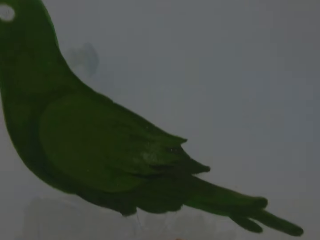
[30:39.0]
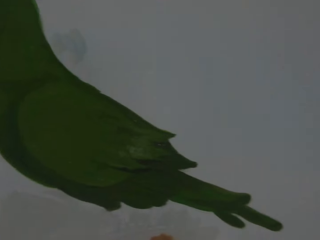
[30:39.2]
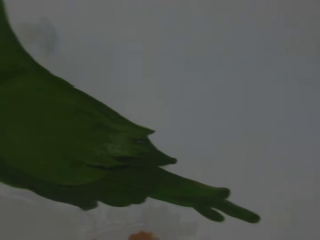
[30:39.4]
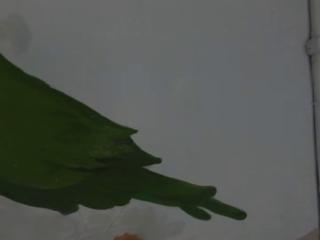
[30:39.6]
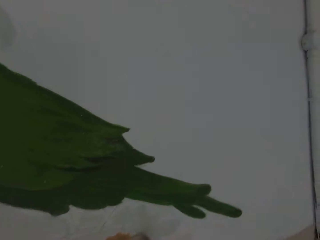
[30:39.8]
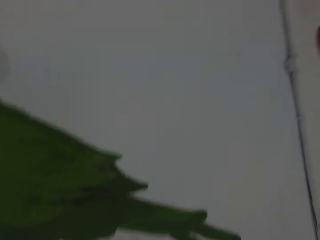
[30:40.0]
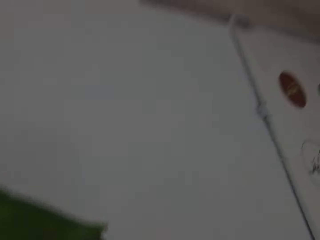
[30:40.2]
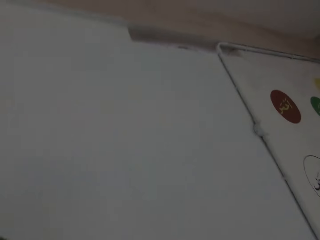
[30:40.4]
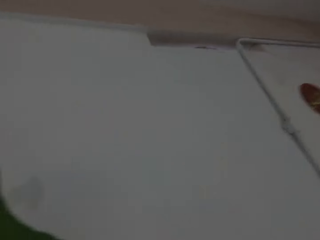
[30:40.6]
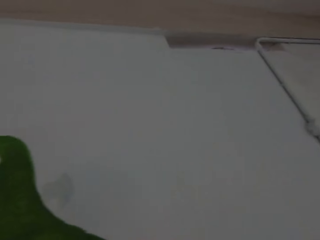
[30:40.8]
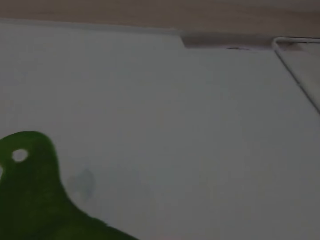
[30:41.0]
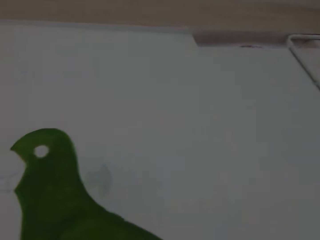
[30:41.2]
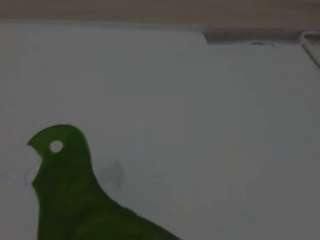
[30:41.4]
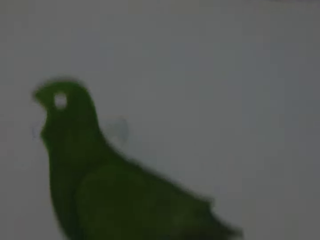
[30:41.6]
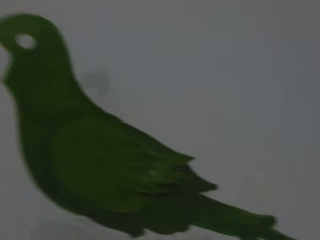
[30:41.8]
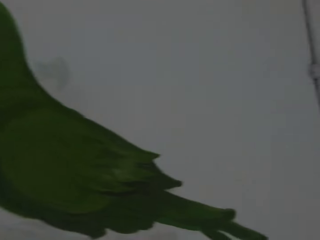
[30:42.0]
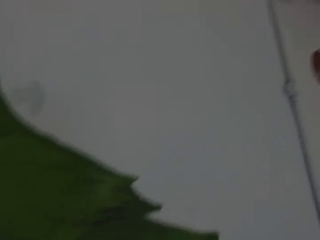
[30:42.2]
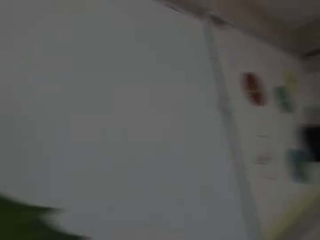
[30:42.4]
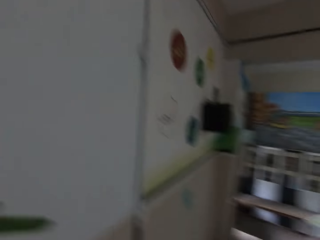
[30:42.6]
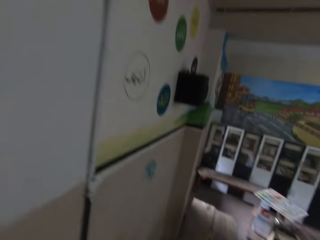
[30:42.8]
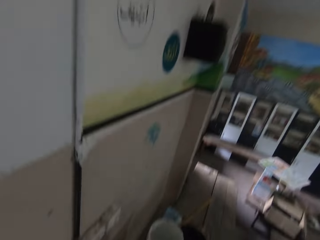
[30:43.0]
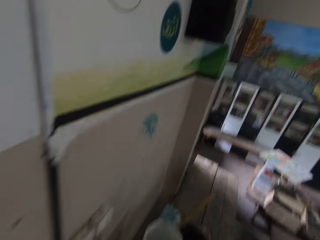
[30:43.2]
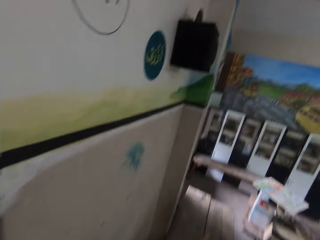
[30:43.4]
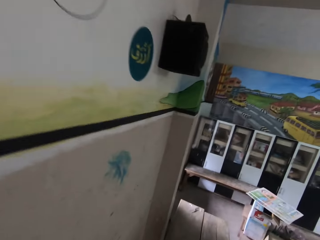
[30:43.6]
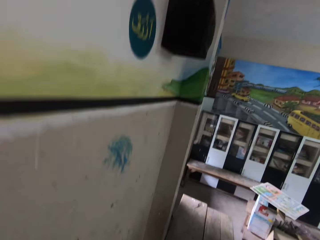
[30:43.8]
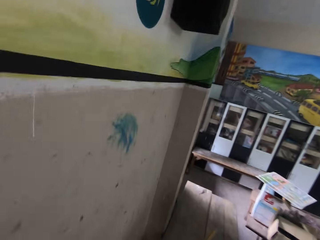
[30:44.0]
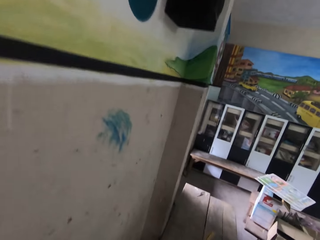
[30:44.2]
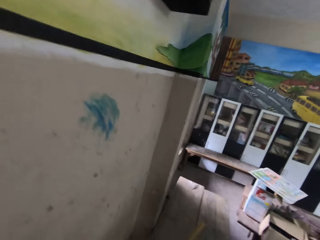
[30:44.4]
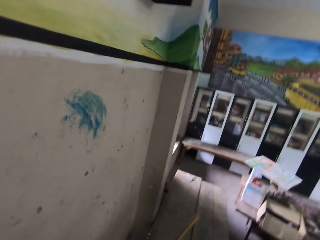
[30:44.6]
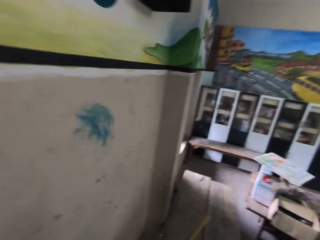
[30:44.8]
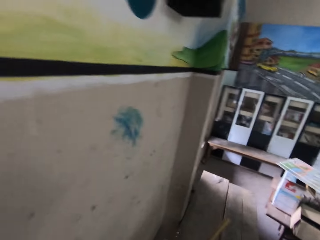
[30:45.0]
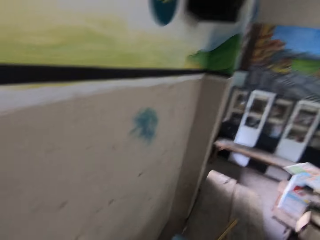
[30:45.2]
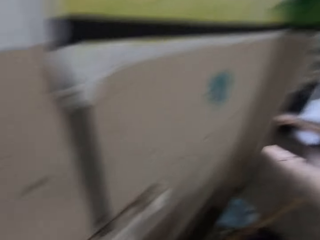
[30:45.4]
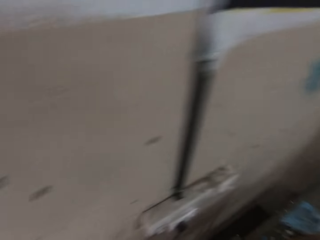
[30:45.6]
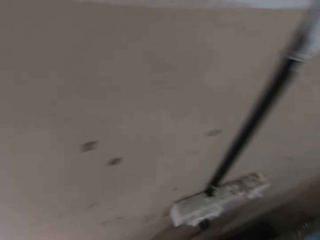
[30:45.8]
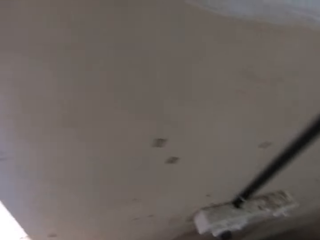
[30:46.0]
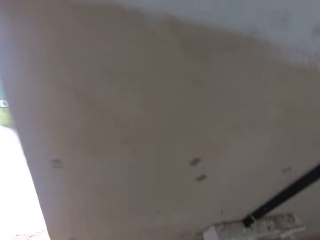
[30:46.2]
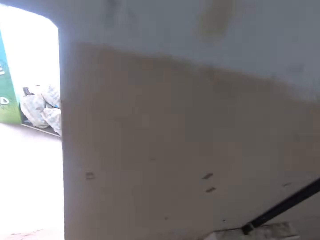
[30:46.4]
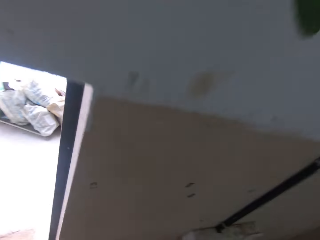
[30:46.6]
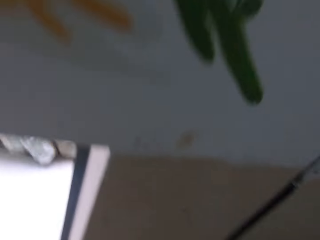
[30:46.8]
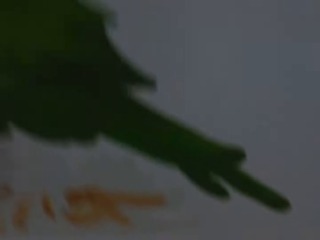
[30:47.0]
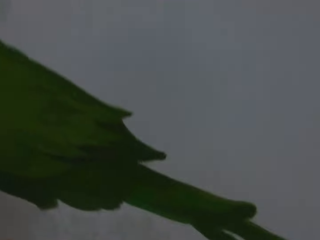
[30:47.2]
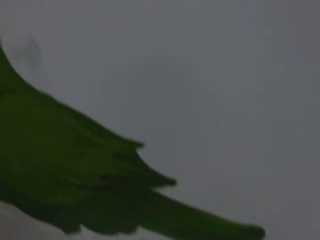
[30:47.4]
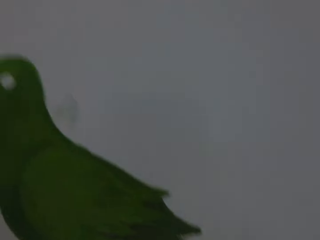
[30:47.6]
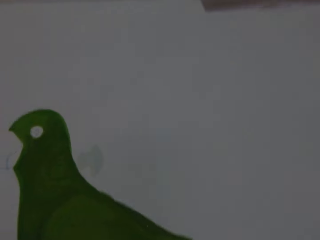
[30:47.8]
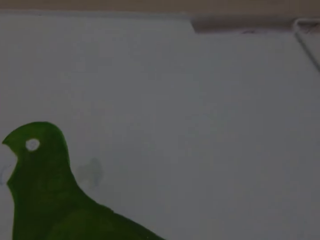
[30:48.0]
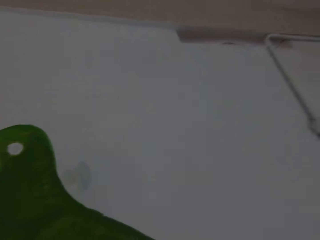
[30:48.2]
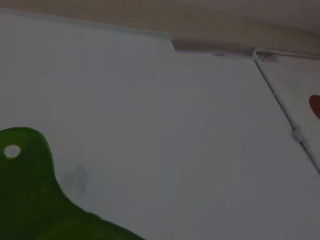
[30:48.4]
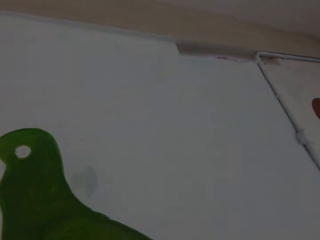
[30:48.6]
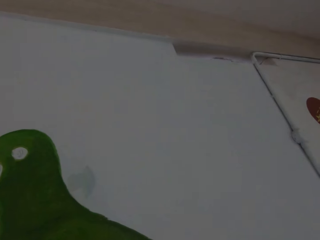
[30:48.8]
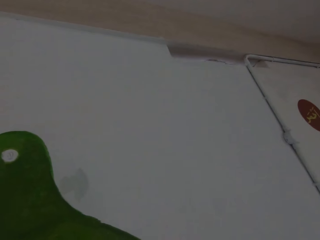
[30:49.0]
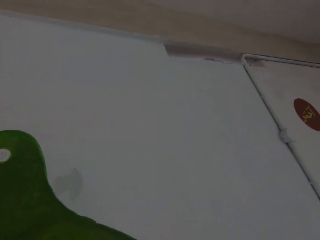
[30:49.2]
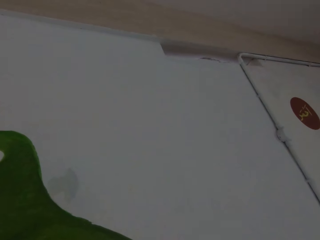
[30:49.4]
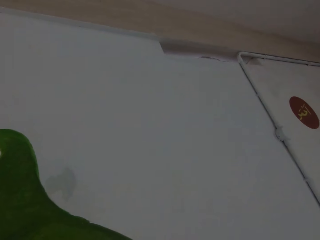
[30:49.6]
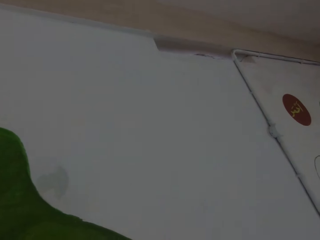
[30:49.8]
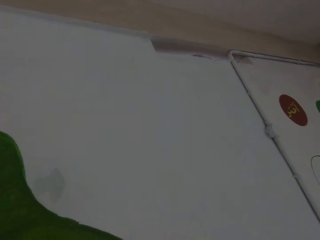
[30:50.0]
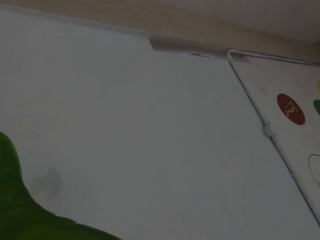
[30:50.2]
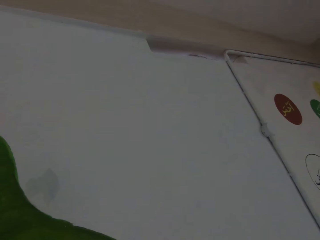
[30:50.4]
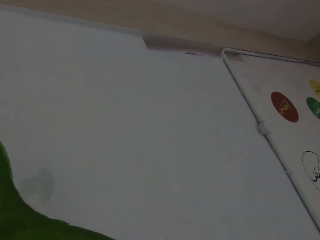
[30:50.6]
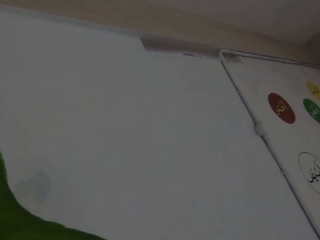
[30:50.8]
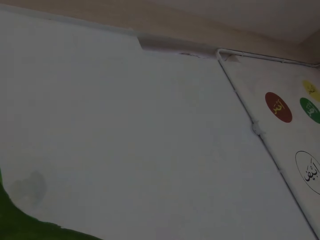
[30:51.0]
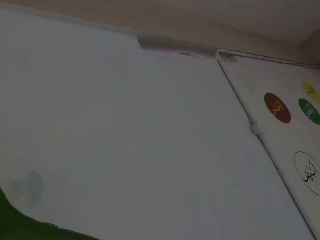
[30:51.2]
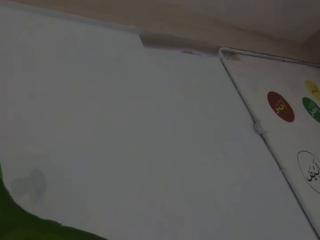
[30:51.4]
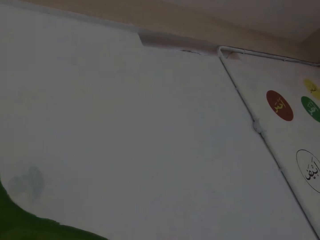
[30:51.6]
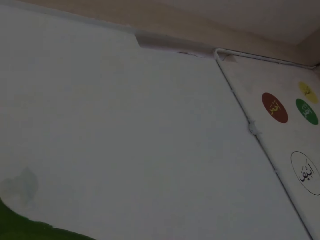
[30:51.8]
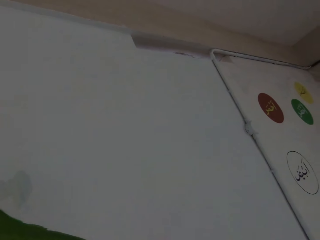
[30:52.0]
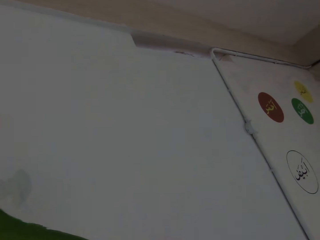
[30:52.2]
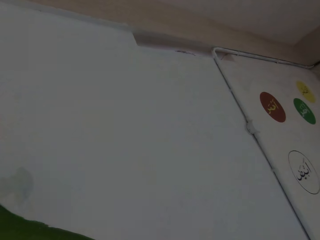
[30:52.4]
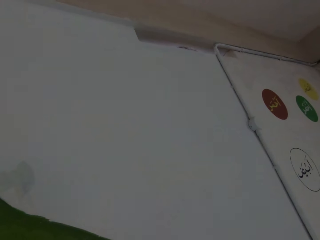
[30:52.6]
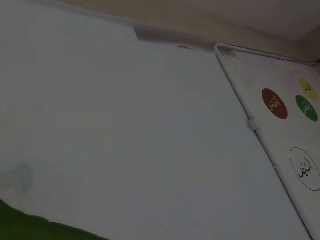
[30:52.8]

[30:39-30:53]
The camera wearer loads paint on the paintbrush in his right hand from the paint bucket. He does something. He paints the wall with the paintbrush in his right hand.

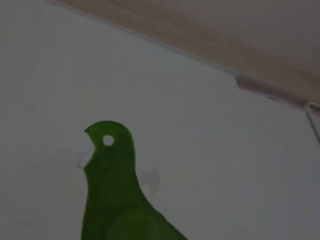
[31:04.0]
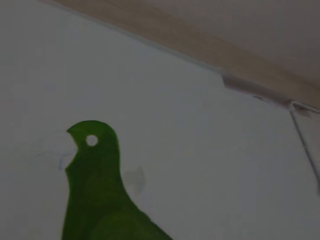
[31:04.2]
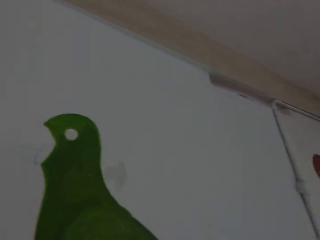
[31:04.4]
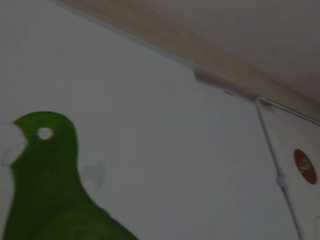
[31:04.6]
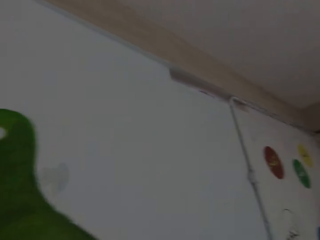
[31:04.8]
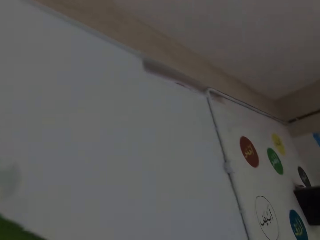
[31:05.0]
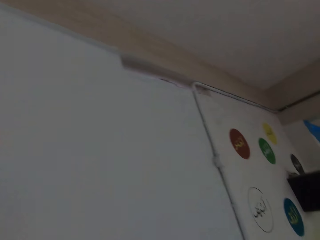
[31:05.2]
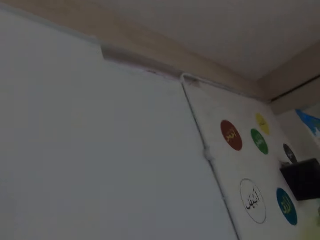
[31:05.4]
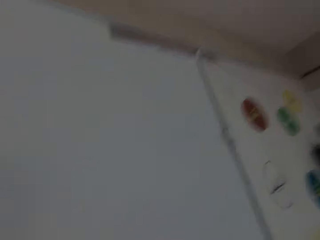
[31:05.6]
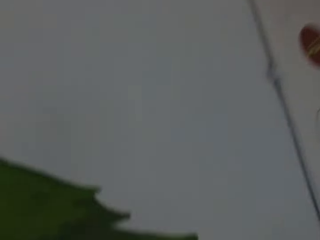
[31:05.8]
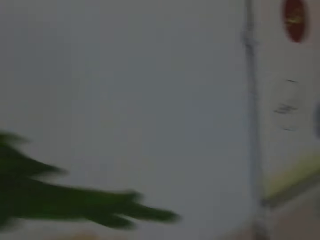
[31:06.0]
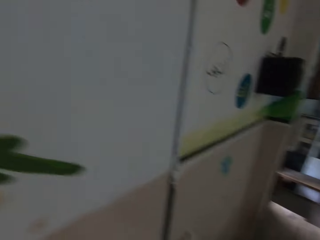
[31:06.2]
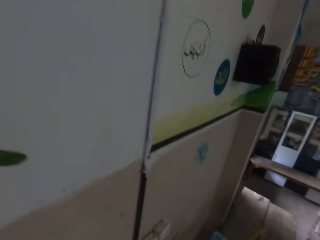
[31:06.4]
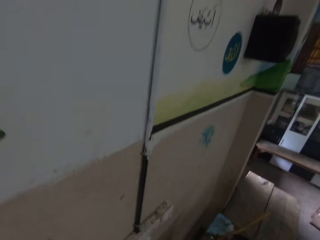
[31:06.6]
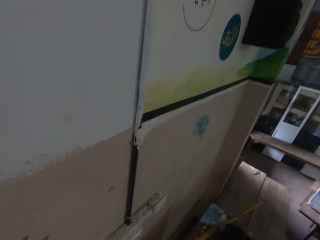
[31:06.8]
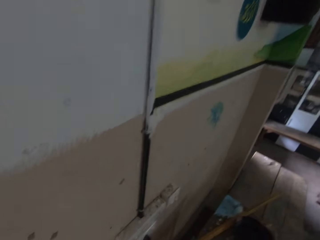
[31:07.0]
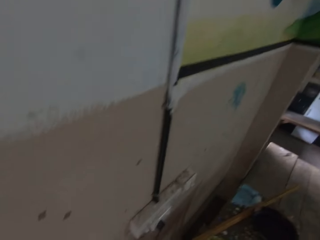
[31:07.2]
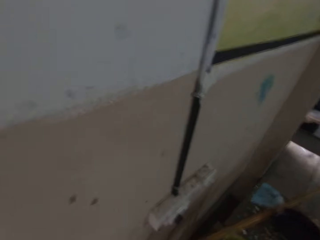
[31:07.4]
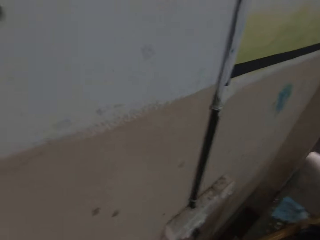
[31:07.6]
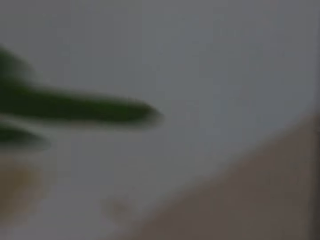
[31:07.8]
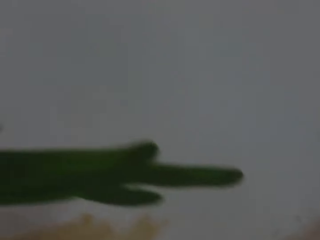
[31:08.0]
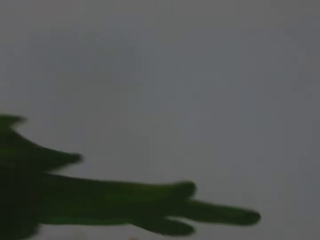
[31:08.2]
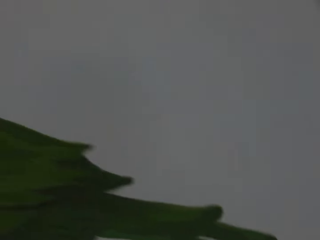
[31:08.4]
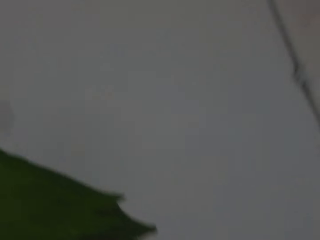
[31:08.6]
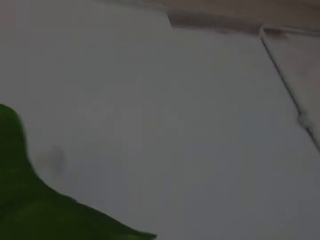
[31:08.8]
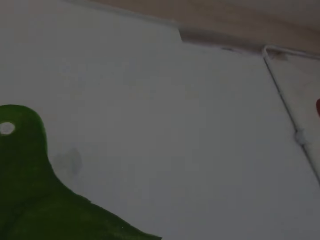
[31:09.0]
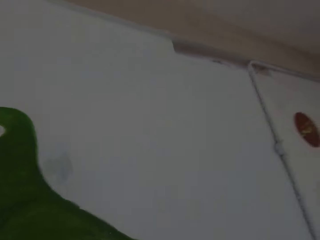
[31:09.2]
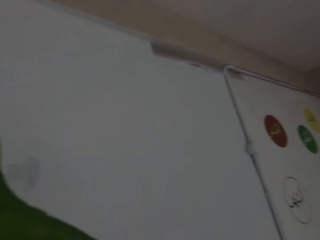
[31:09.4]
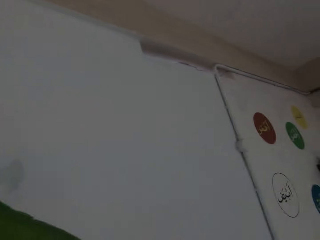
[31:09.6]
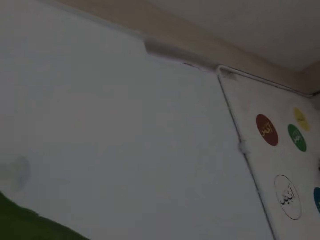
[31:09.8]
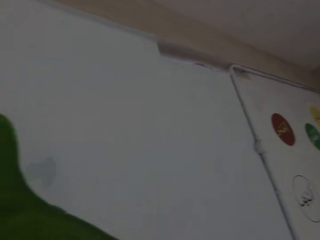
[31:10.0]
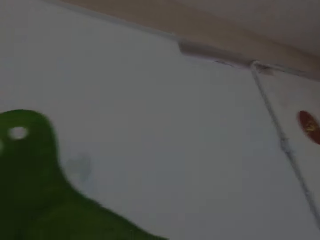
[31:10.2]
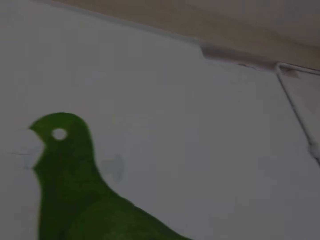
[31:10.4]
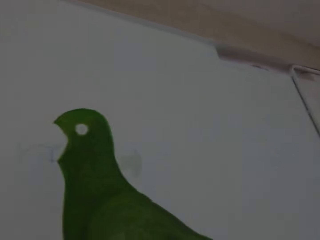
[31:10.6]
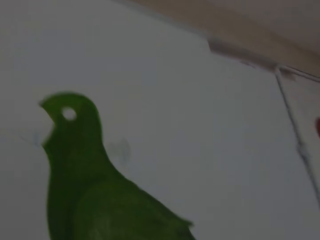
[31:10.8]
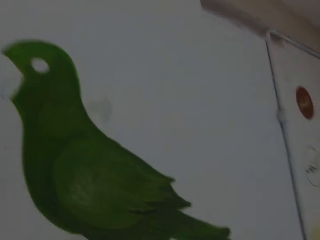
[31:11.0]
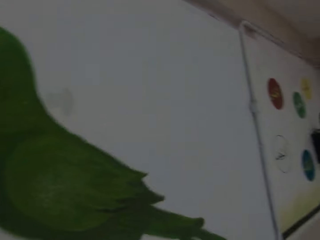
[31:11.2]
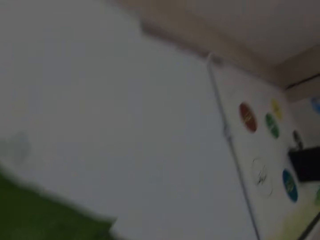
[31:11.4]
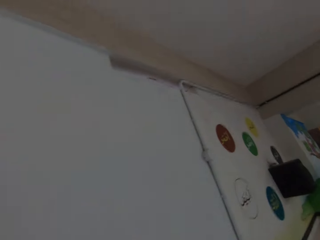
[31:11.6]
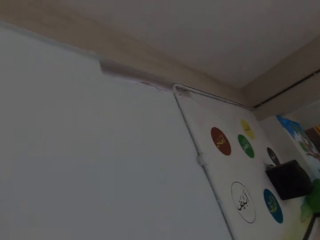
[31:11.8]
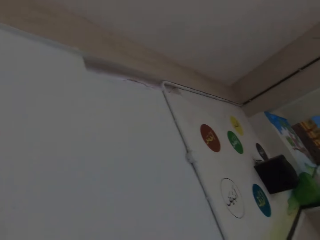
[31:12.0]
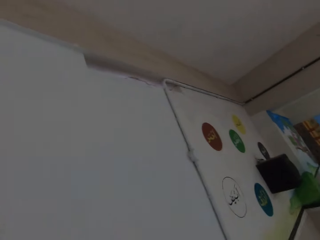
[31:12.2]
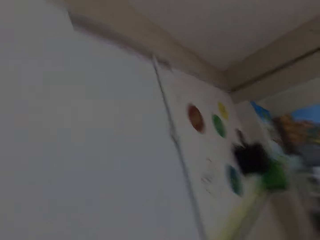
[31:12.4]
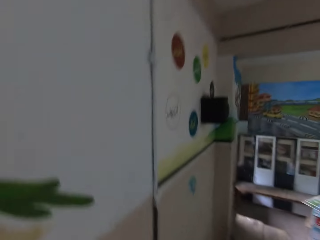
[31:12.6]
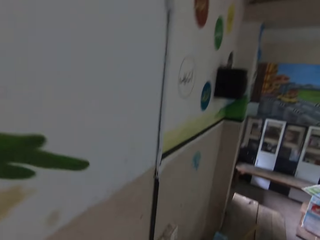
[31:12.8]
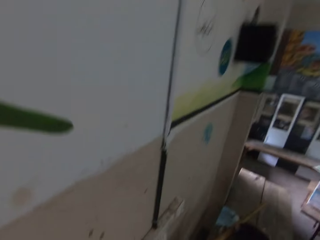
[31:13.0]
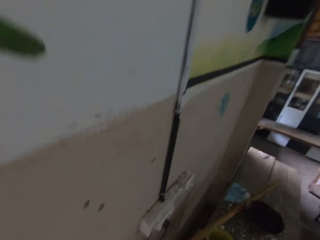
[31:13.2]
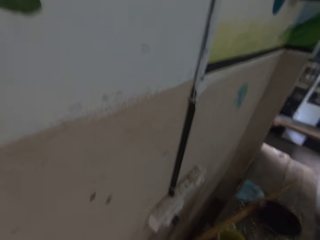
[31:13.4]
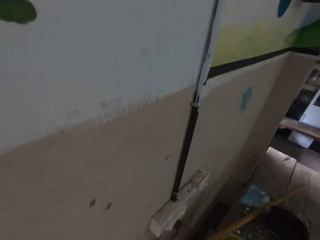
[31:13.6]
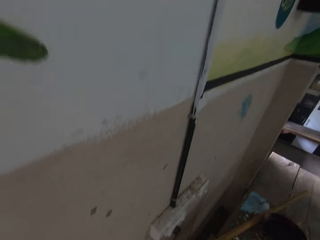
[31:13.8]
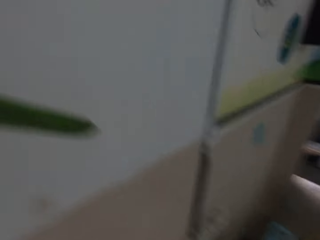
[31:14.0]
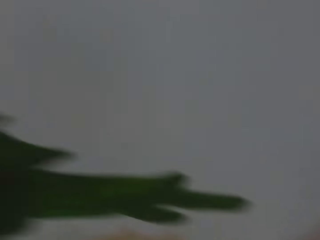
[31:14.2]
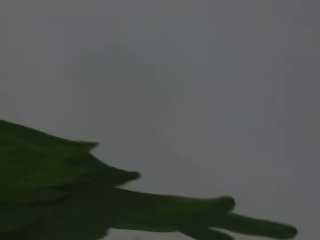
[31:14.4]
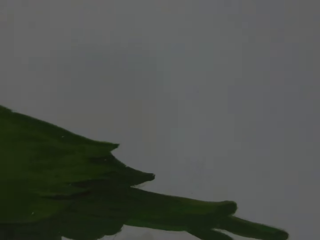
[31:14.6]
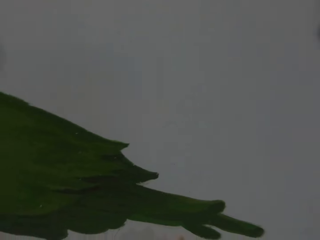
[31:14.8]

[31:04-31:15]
The camera wearer loads paint on the paintbrush in his right hand from the paint bucket. He does something. He paints the wall with the paintbrush in his right hand. He loads paint on the paintbrush in his right hand from the paint bucket.
